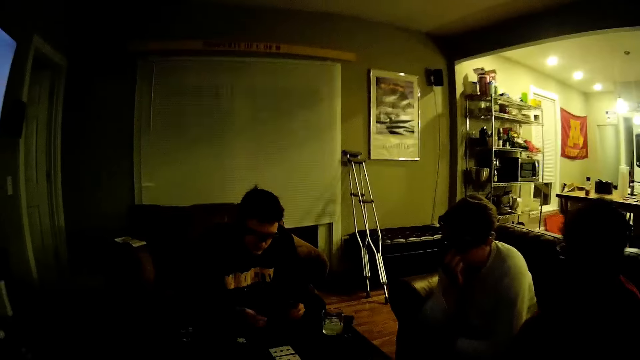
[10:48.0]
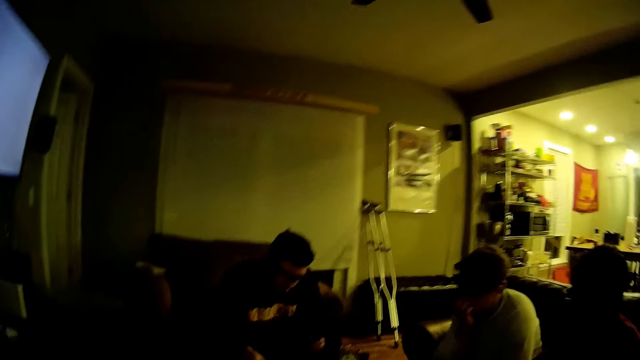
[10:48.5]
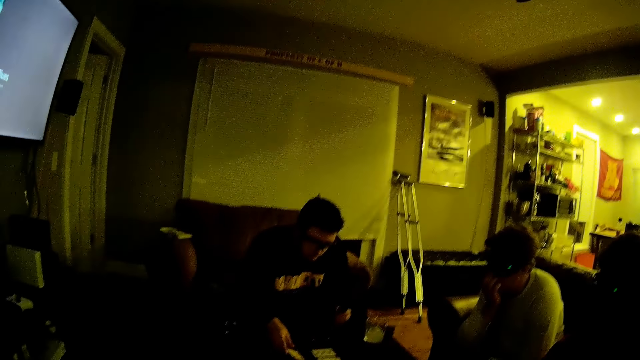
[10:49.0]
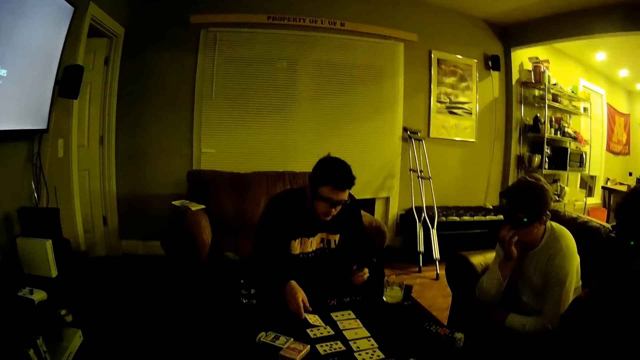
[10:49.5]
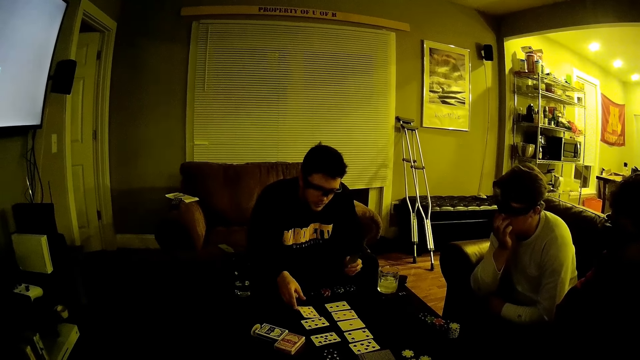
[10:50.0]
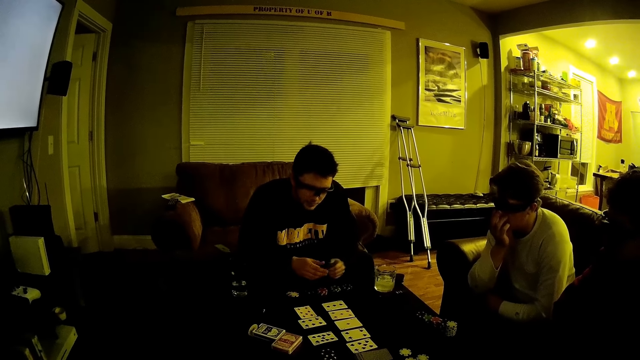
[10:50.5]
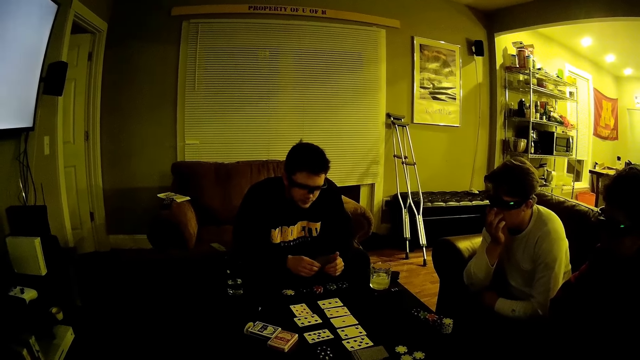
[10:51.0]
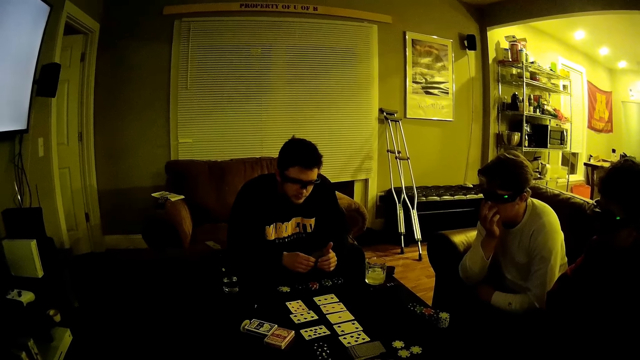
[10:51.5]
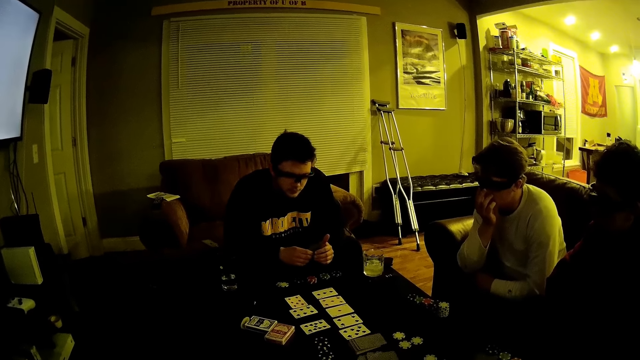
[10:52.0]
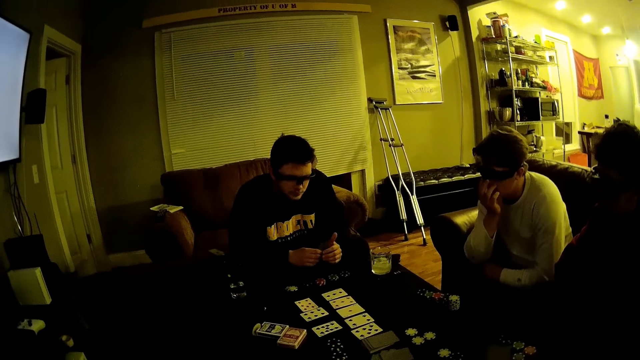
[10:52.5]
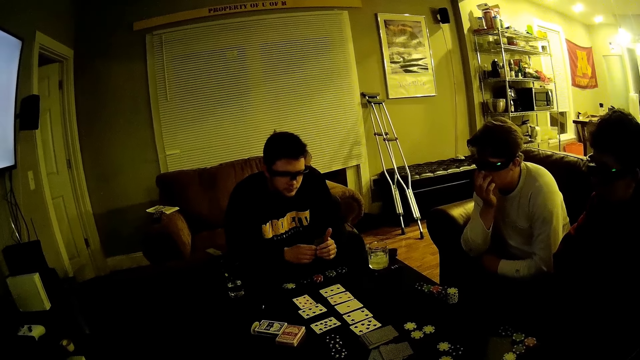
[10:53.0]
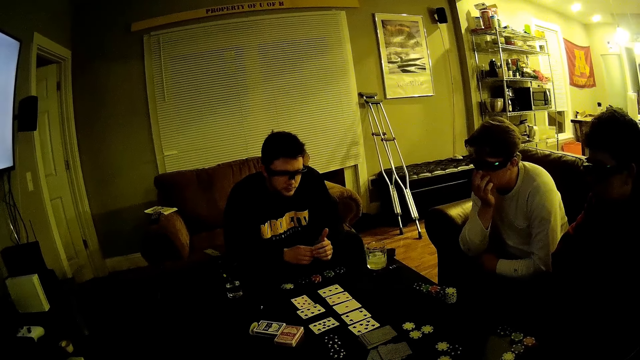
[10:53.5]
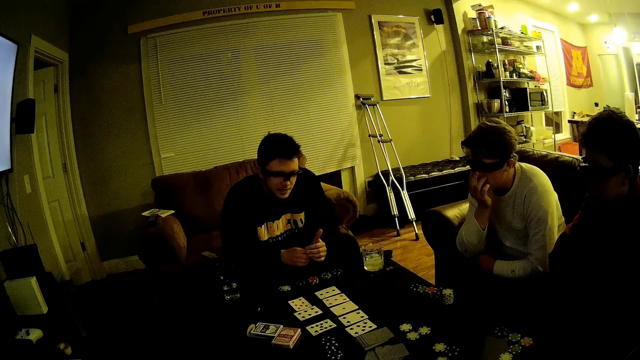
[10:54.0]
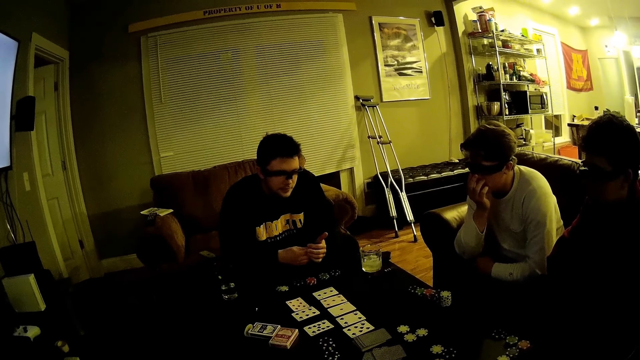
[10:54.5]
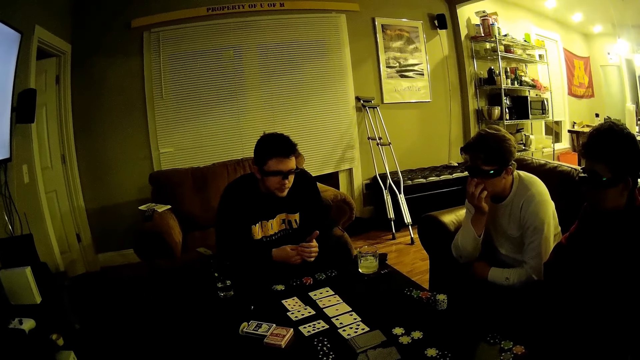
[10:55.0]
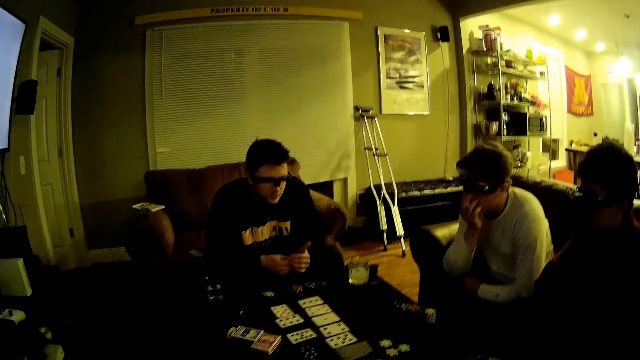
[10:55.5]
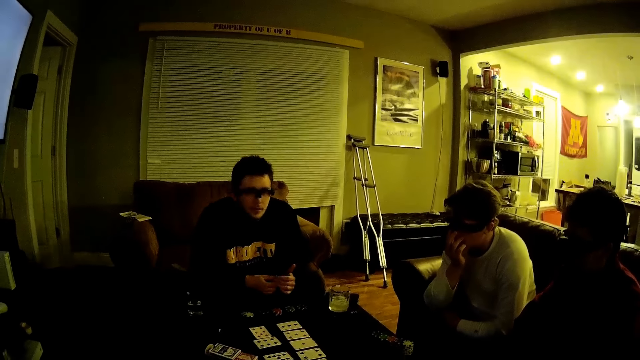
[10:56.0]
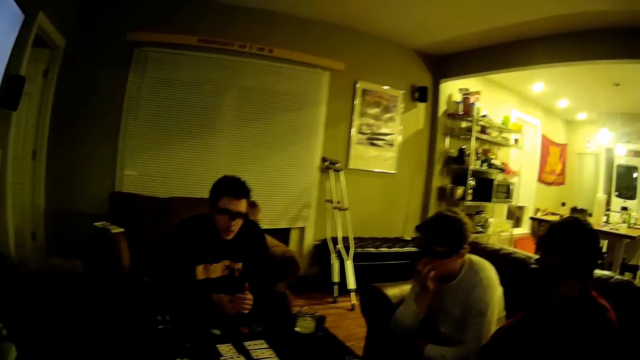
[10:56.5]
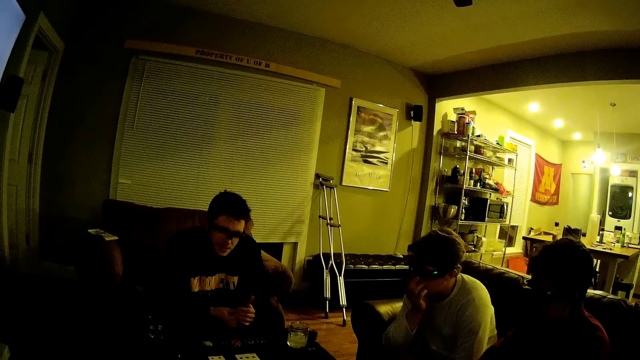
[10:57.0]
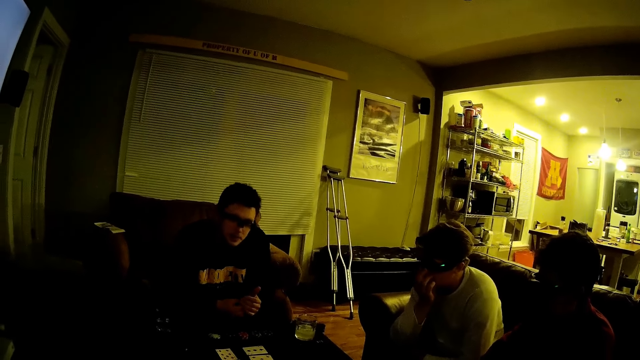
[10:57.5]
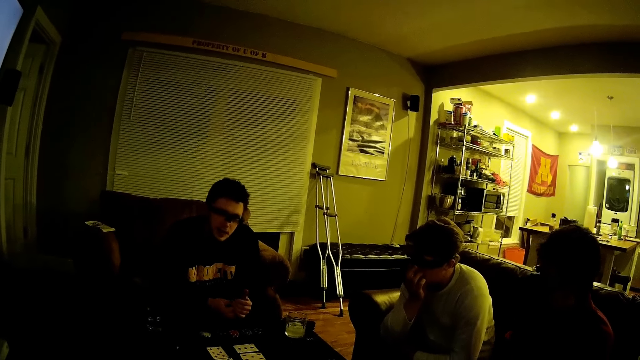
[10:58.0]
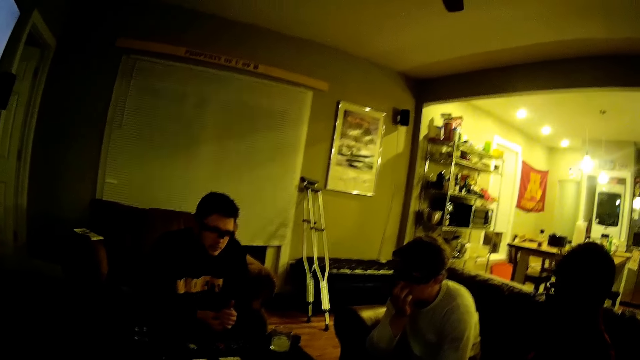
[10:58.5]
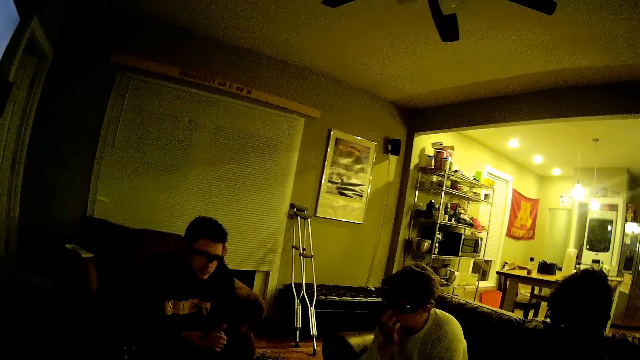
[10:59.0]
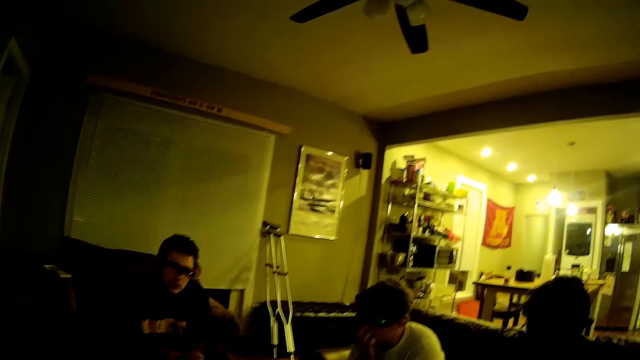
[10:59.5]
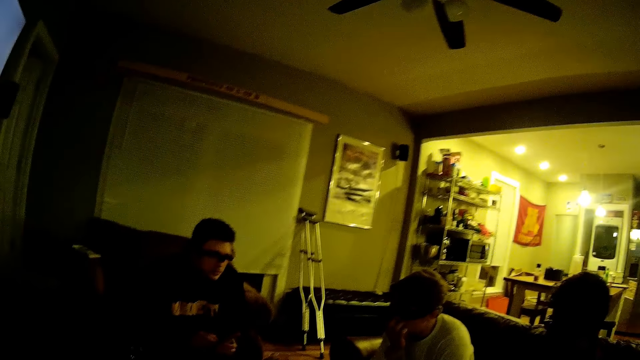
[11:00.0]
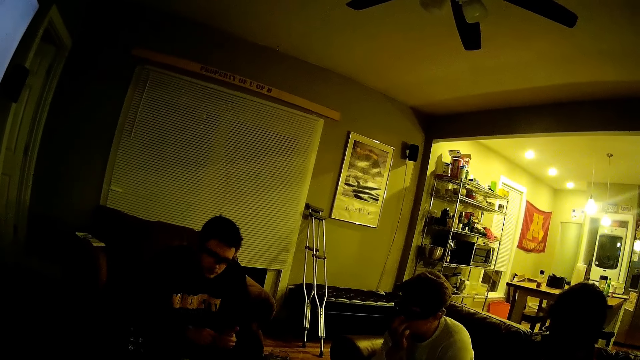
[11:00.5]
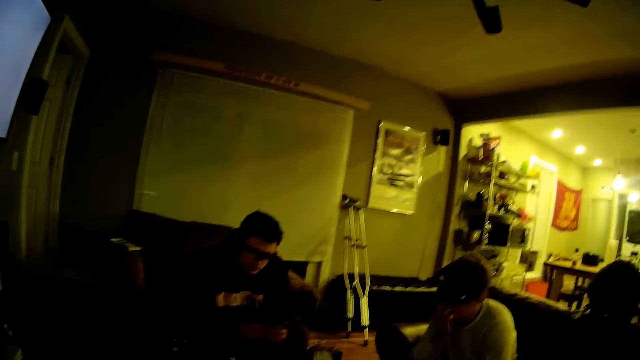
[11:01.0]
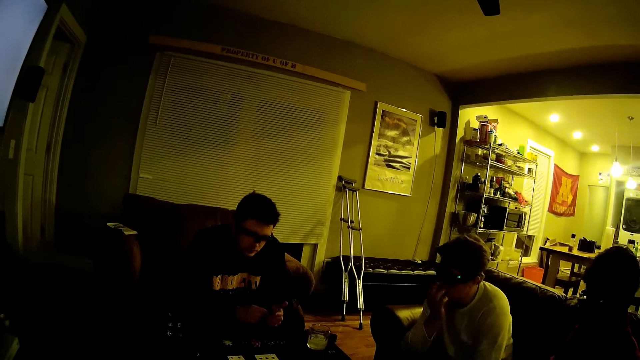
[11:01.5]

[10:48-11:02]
A man plays the card. The man aligns the cards. The camera wearer talks to the man.

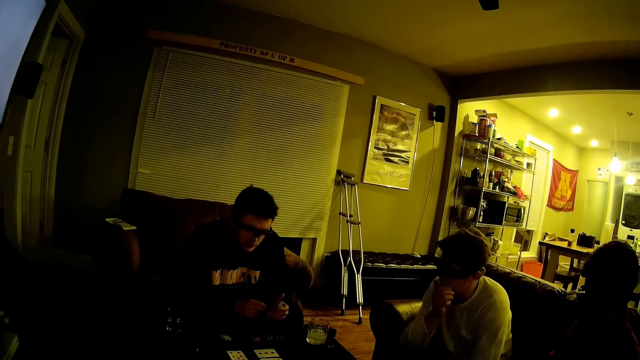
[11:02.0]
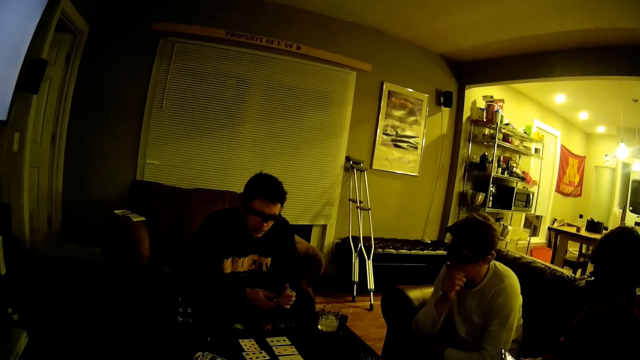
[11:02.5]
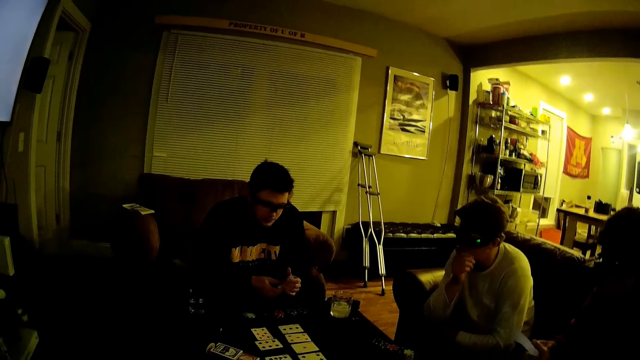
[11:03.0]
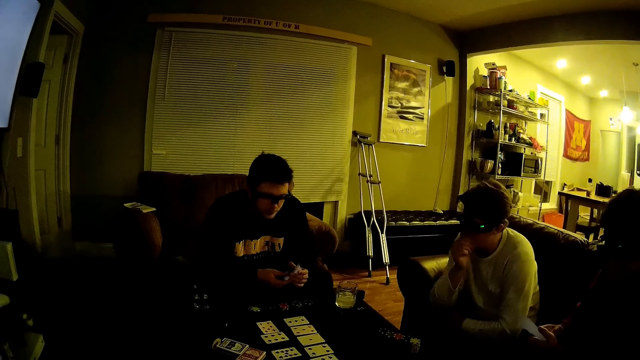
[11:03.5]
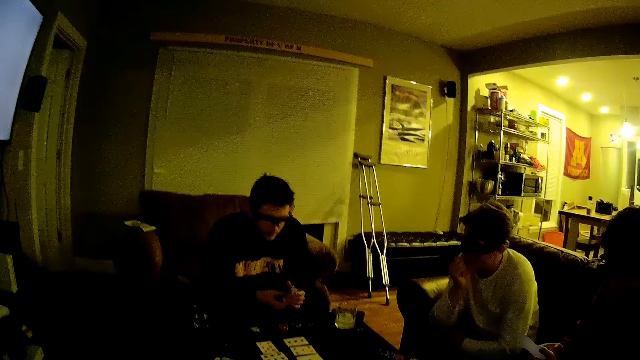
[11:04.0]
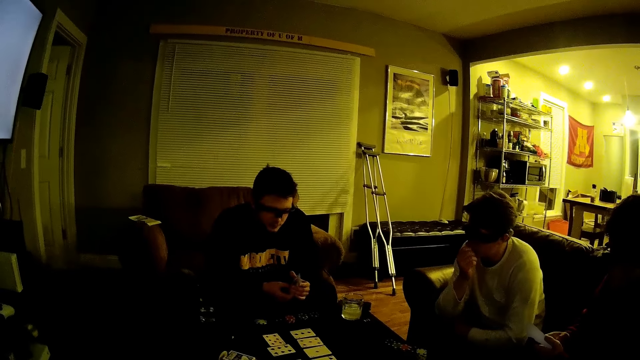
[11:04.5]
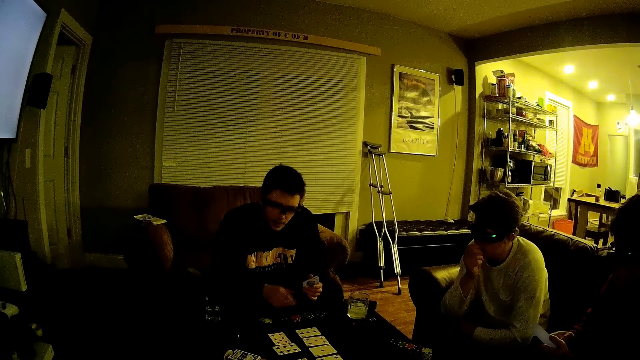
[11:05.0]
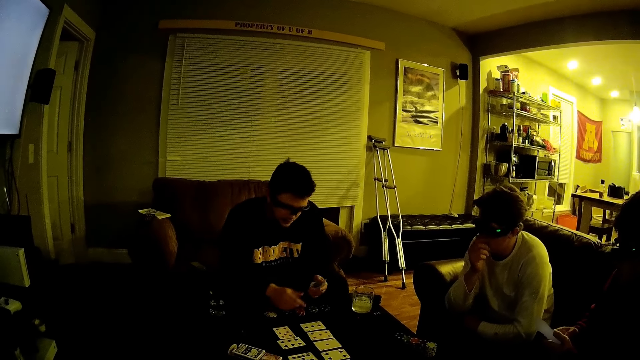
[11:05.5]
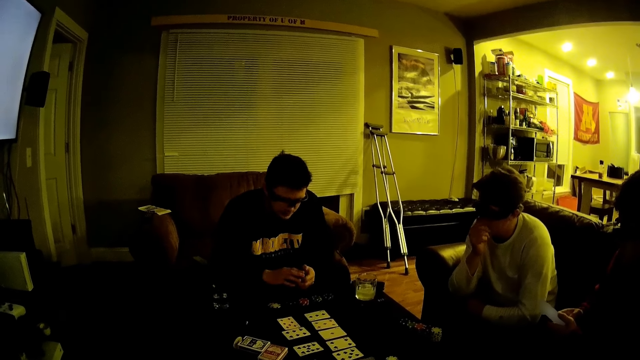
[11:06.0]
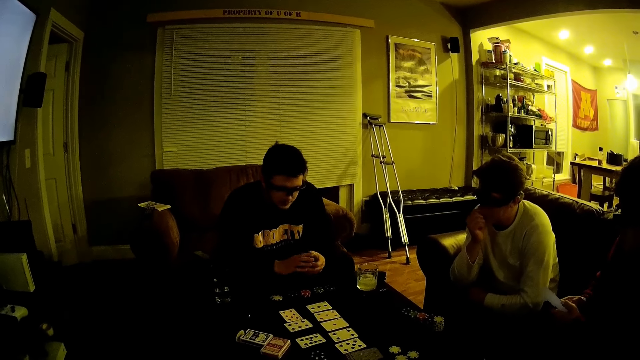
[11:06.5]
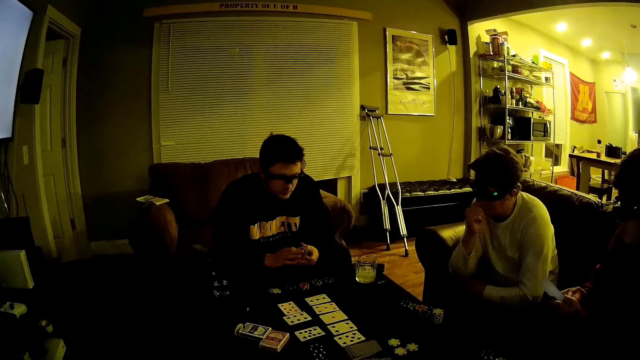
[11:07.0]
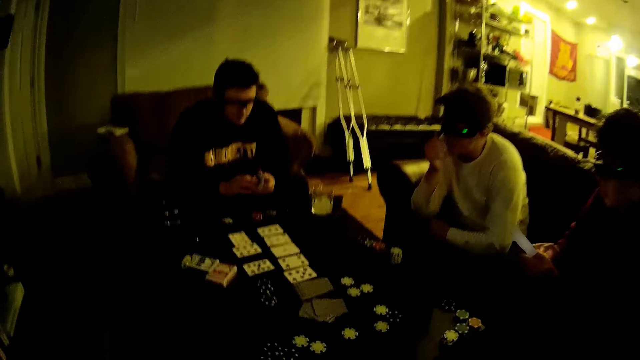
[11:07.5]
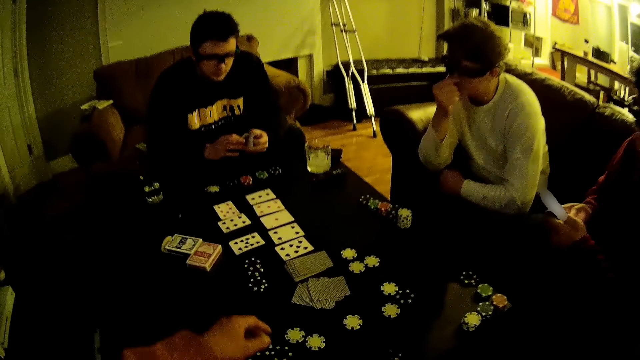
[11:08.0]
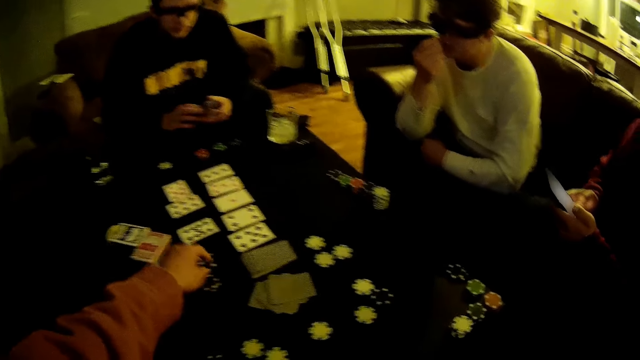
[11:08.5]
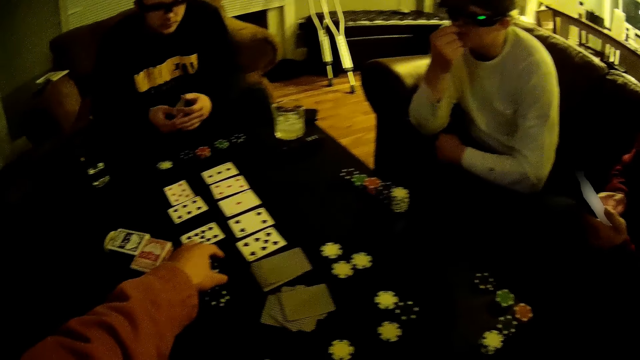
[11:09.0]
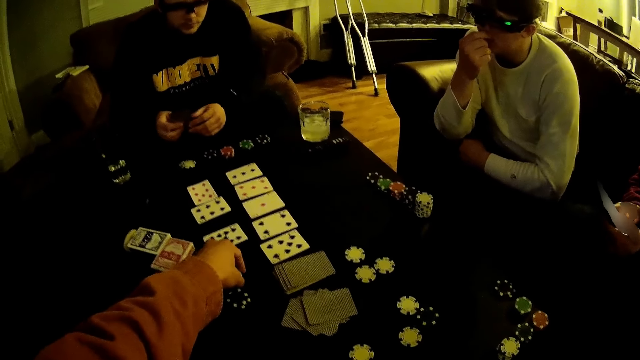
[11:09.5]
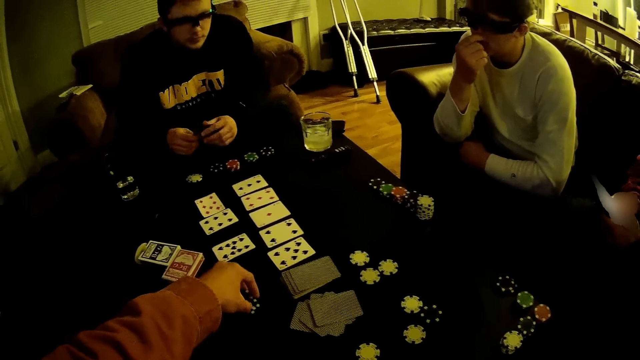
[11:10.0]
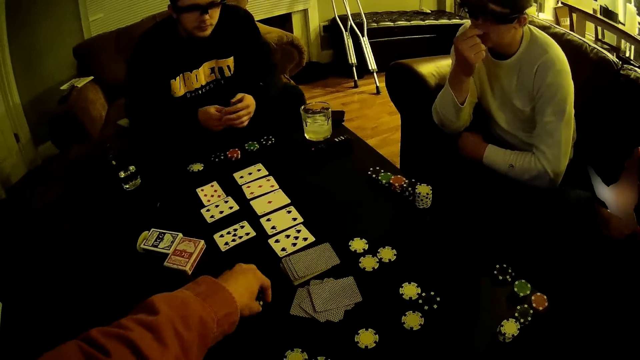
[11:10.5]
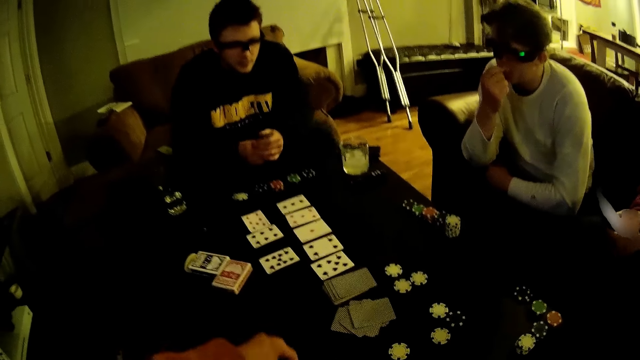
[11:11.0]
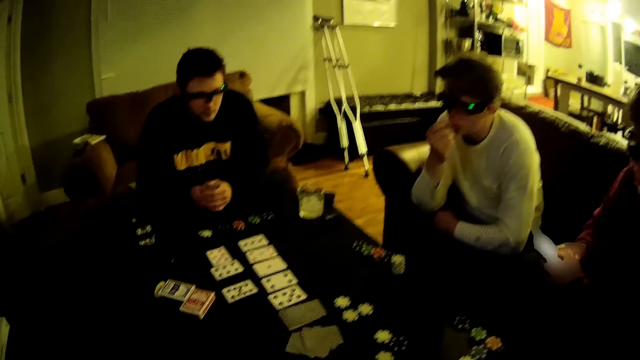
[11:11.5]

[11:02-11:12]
The camera wearer picks up the dats.
